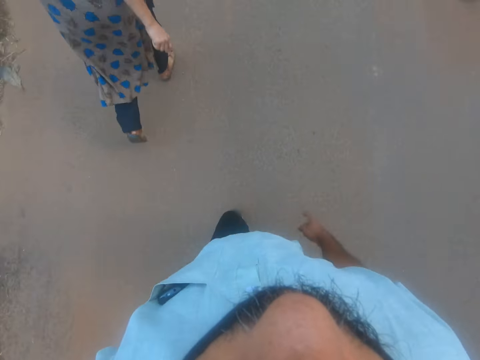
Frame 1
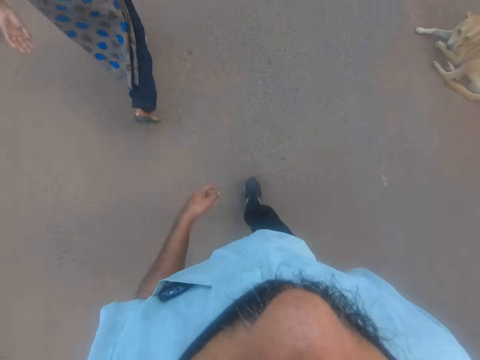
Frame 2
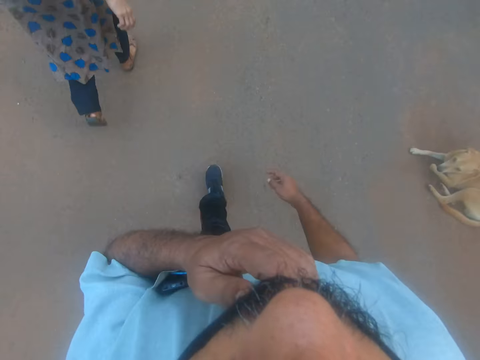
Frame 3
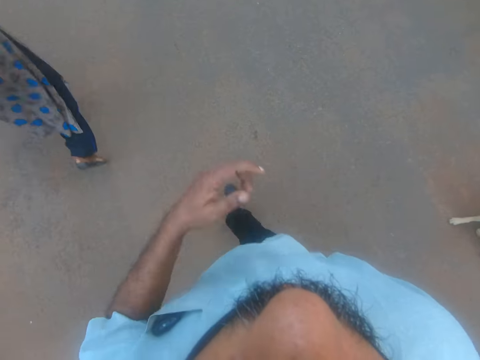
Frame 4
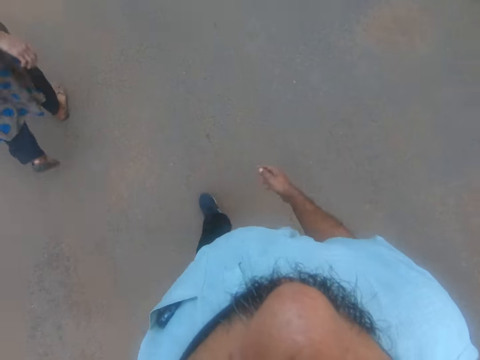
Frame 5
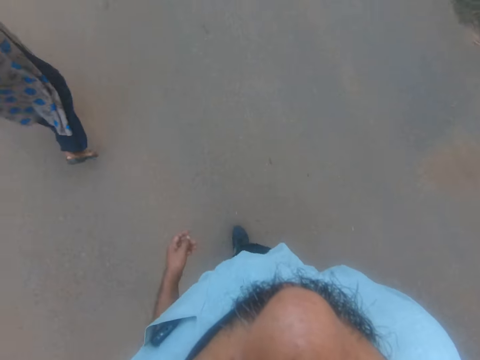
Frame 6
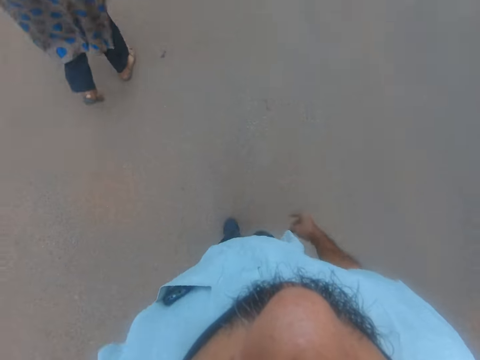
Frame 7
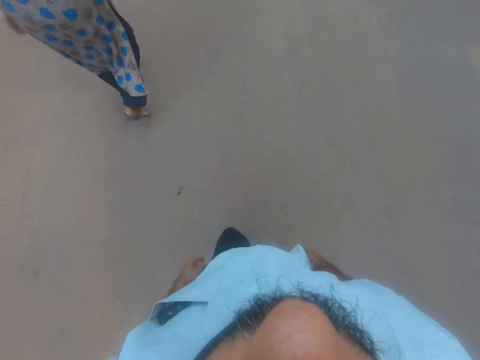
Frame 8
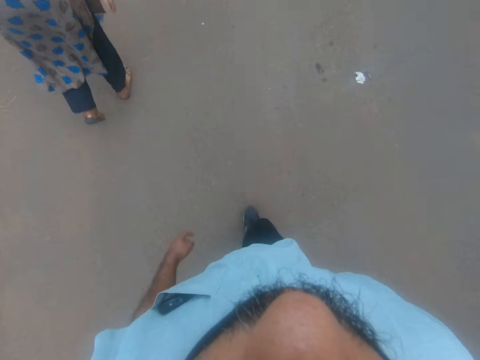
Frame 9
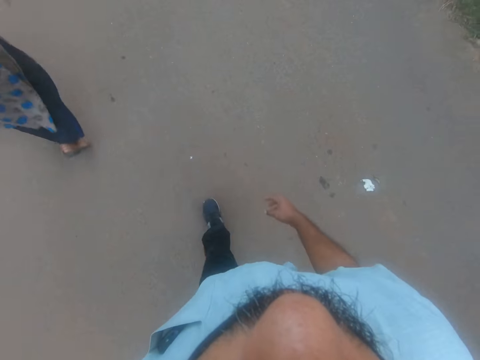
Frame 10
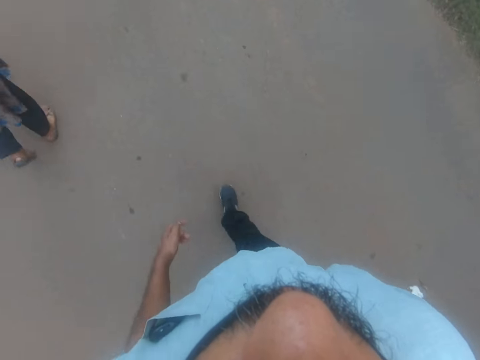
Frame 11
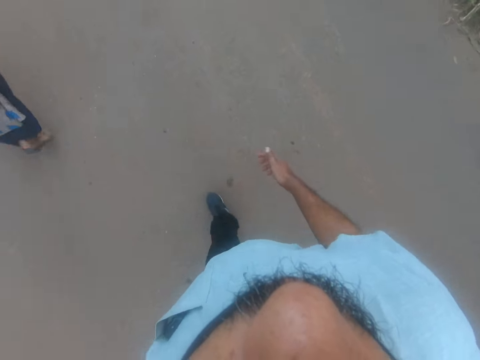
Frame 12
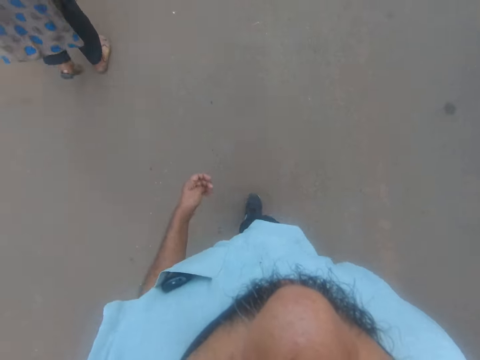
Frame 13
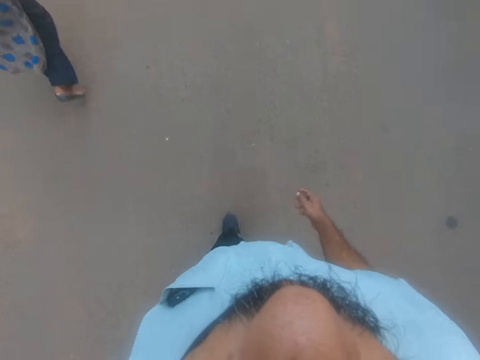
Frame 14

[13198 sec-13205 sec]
The camera wearer touches the mask. They walk on the road.

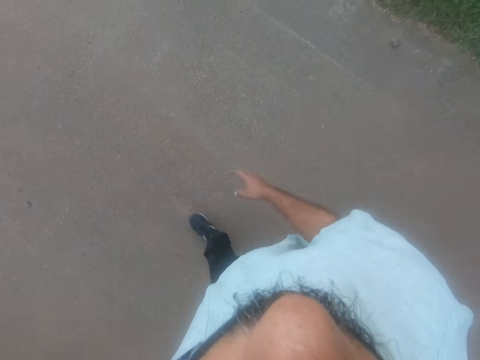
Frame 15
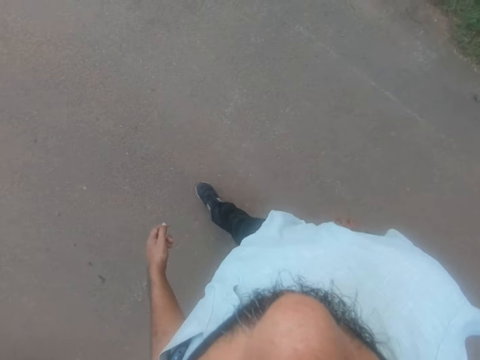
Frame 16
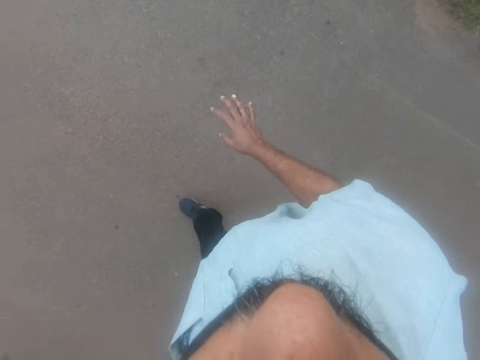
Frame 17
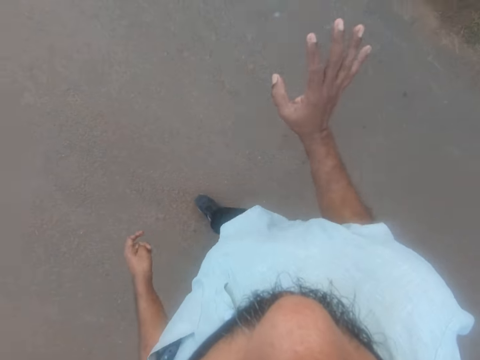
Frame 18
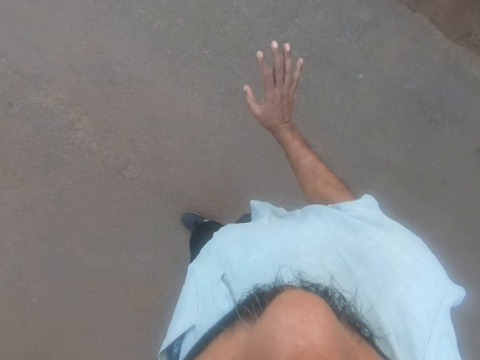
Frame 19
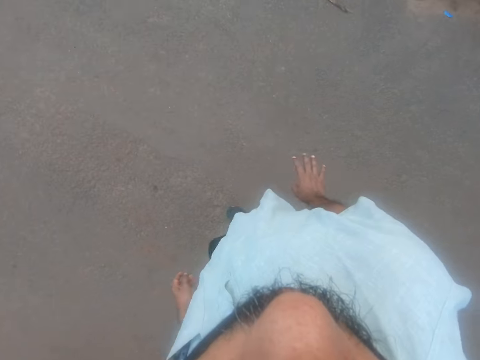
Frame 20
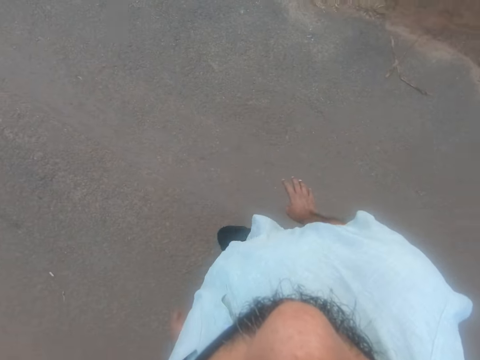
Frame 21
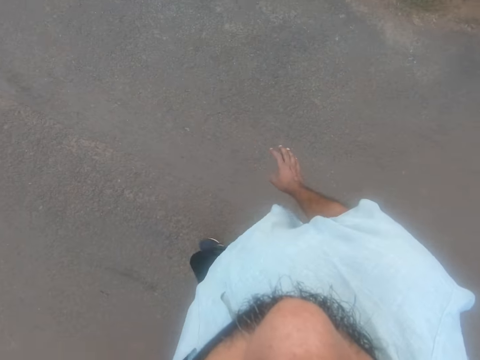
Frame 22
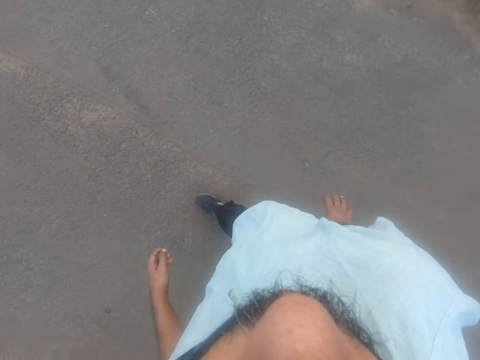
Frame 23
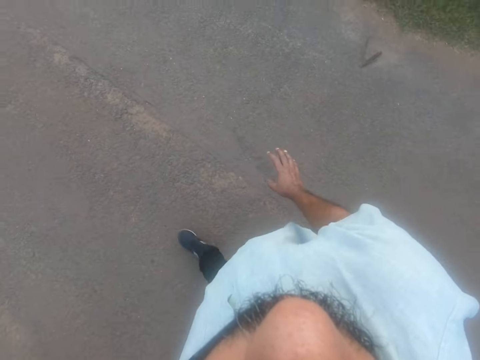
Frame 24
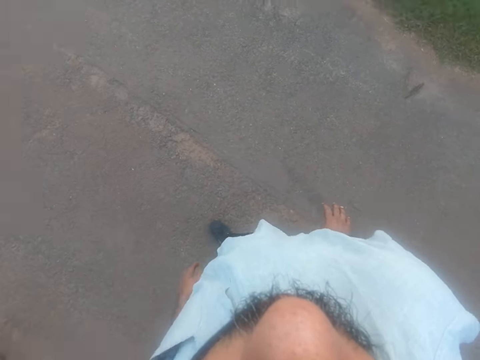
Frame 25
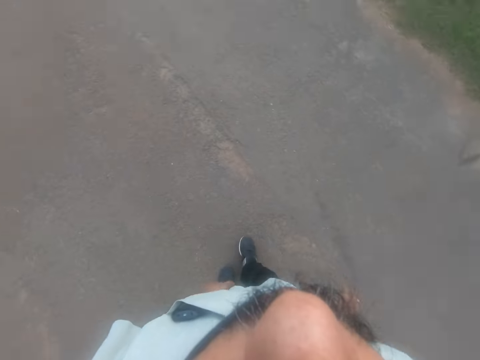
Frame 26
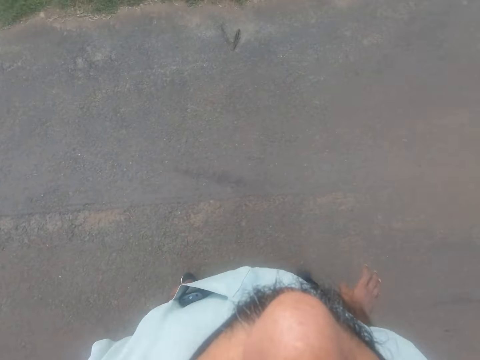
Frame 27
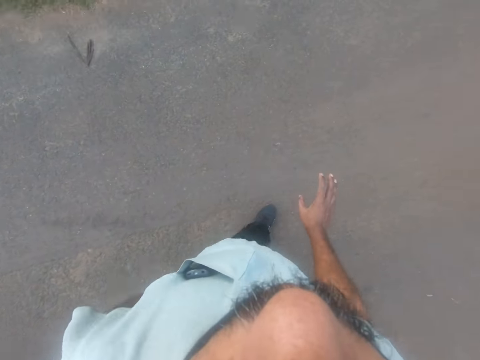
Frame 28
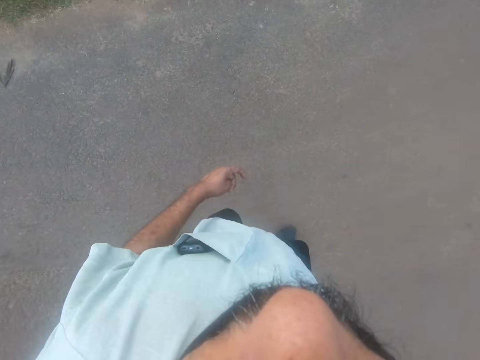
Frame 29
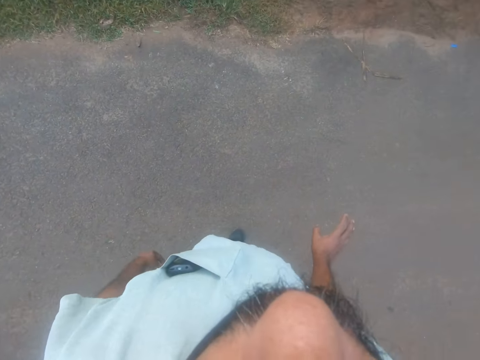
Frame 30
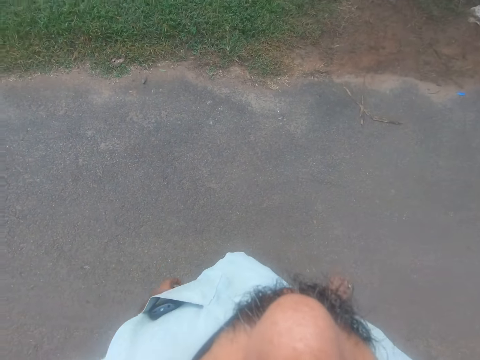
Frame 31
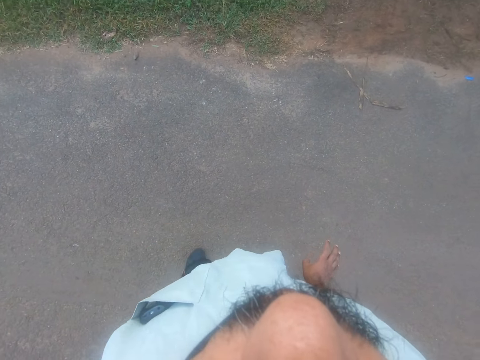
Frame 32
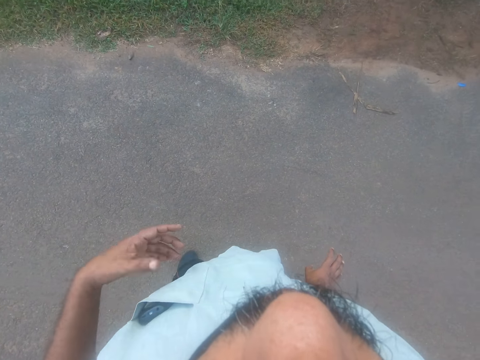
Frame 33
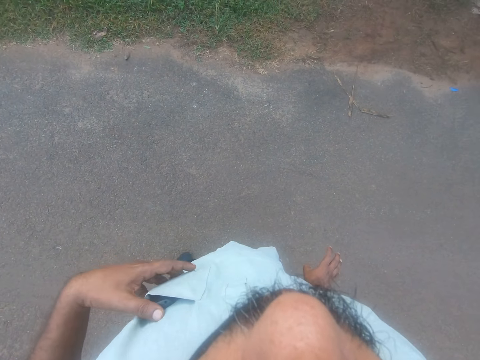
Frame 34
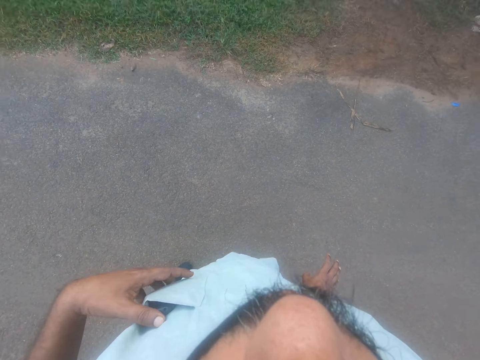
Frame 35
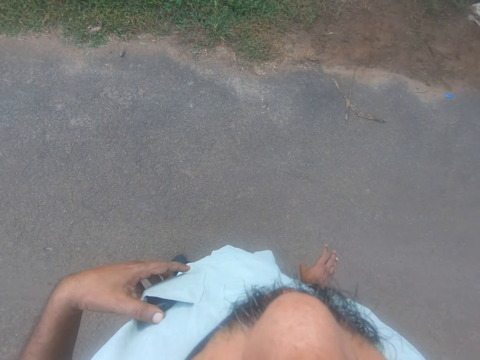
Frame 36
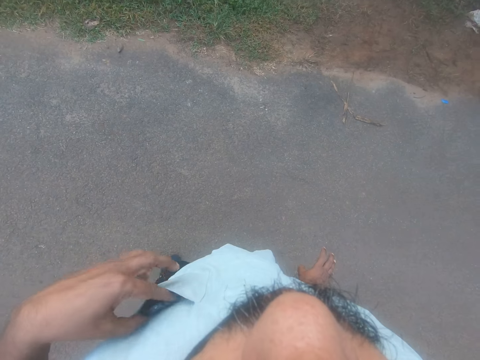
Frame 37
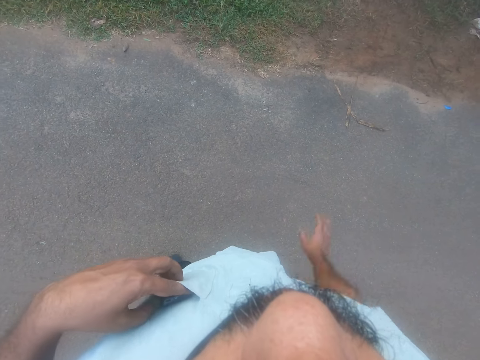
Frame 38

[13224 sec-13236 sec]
The camera wearer raises his right hand. He turns around. He speaks in a high tone. He stands on the road. He pushes his phone into his pocket with his left hand. He touches the phone. He puts his left fingers in his front pocket.

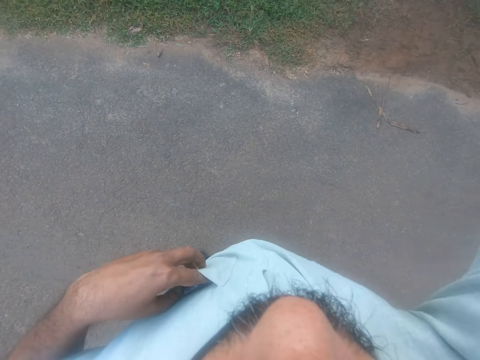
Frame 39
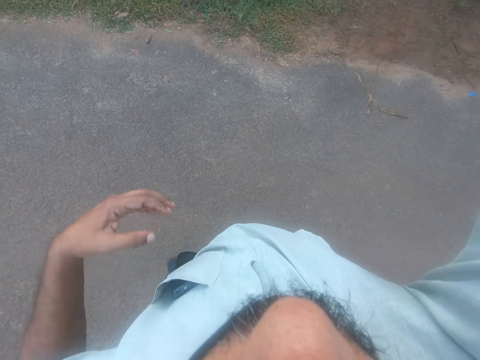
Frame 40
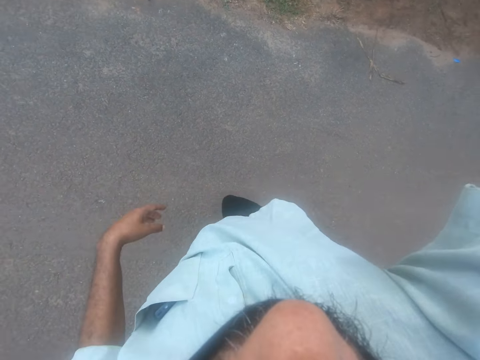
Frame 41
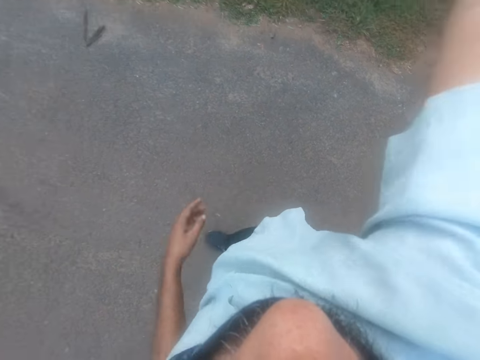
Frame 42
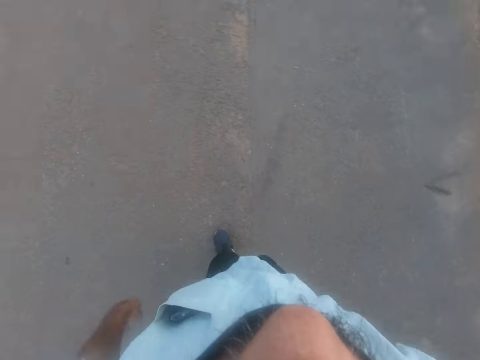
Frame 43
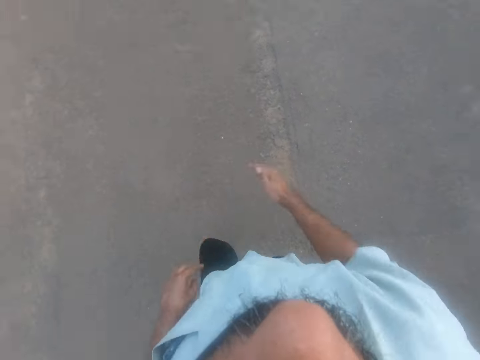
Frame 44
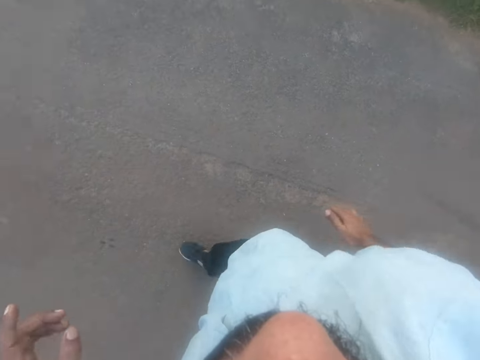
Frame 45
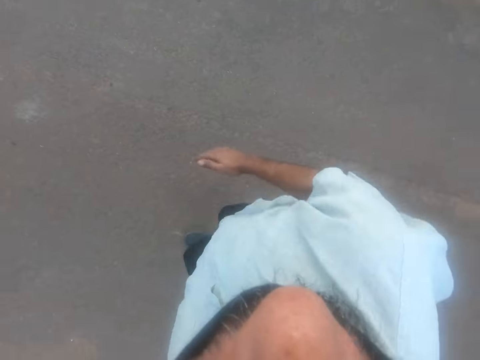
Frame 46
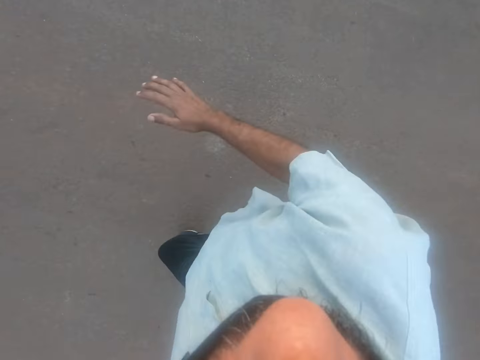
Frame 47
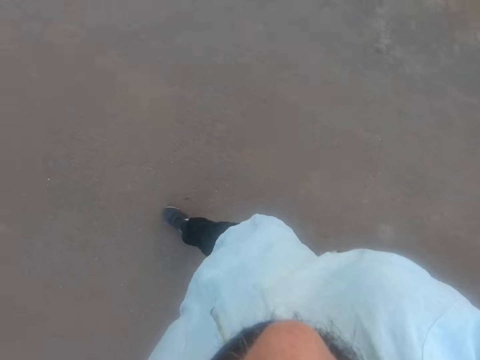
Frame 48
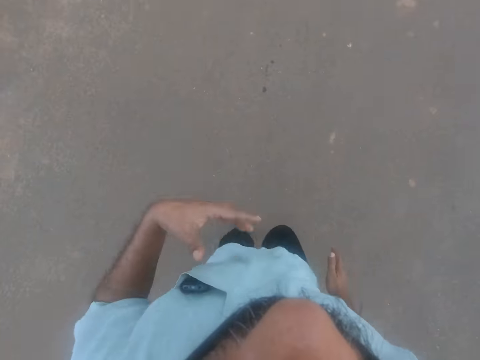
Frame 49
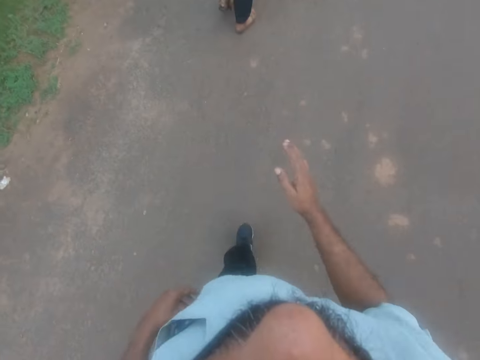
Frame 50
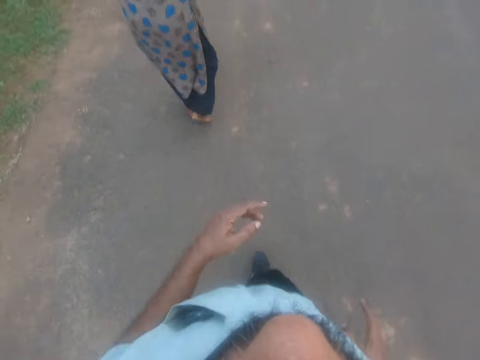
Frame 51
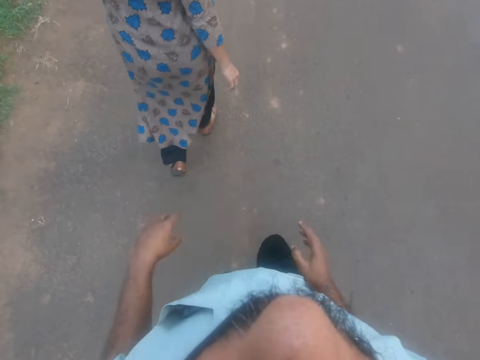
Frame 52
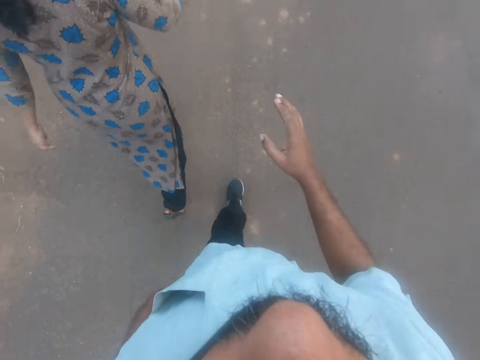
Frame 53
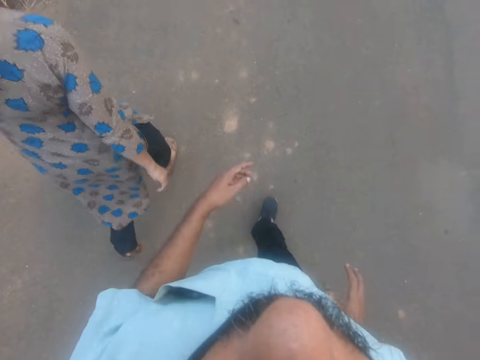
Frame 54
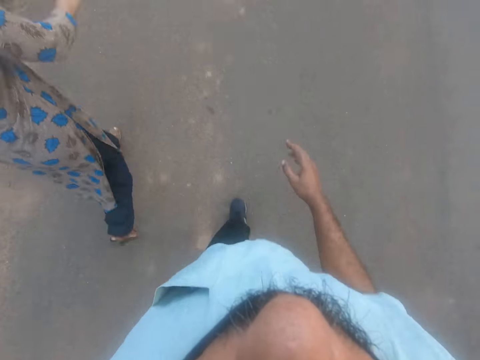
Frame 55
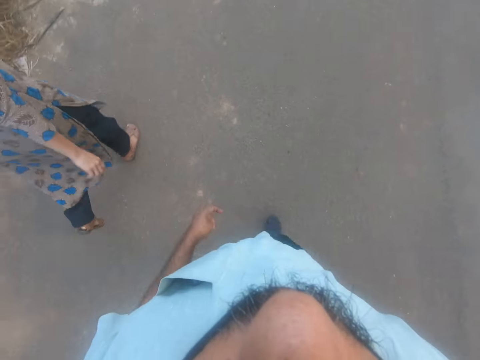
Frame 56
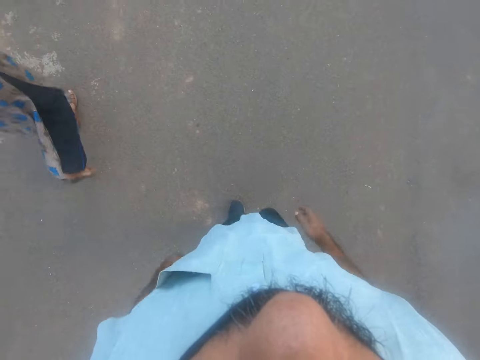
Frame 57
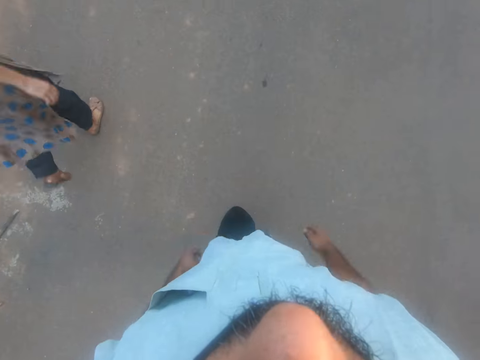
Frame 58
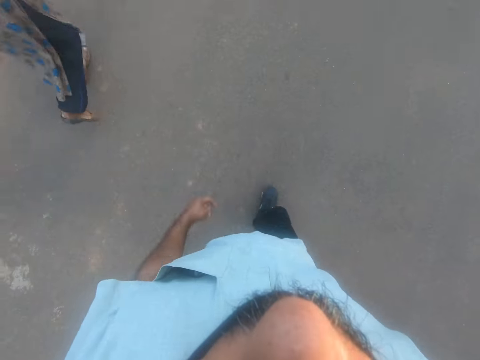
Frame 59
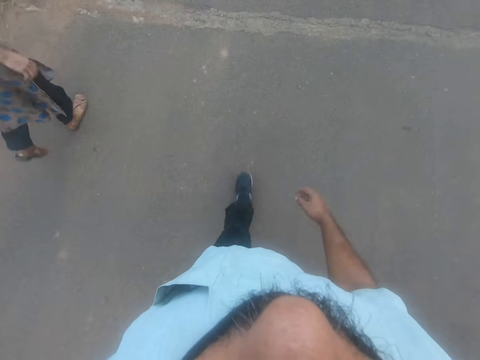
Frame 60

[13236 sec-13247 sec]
The camera wearer raises his right hand. He walks on the road. He touches his pocket with his left hand. He interacts with the woman.
